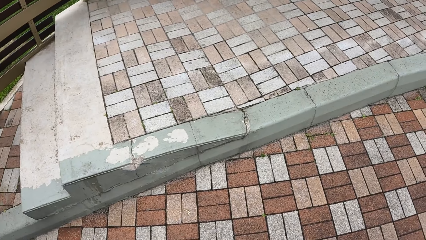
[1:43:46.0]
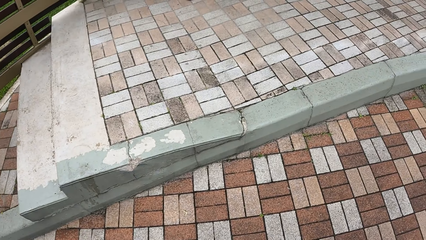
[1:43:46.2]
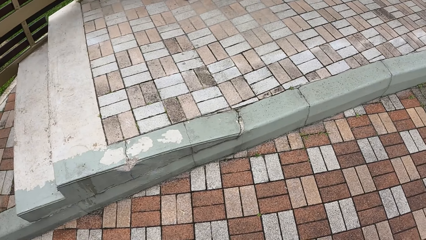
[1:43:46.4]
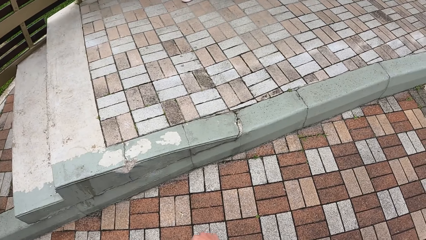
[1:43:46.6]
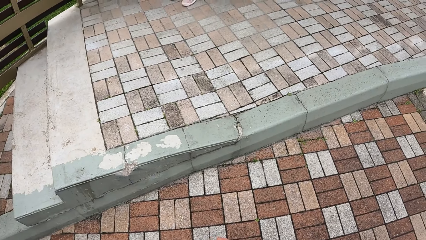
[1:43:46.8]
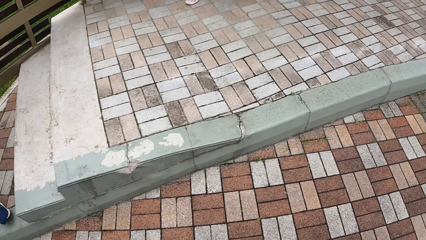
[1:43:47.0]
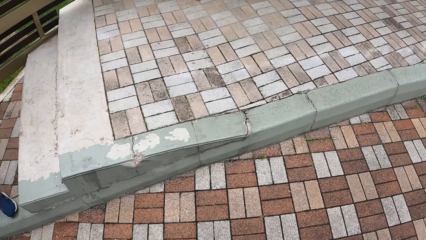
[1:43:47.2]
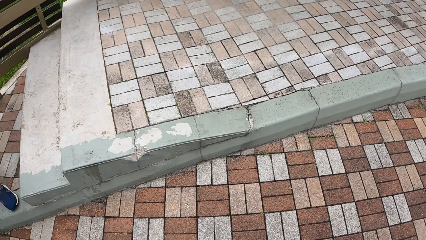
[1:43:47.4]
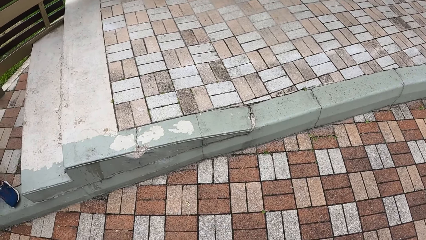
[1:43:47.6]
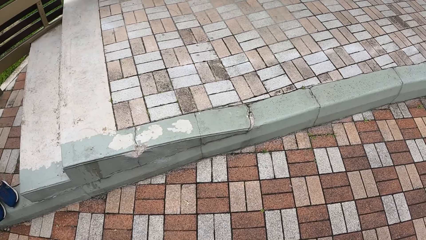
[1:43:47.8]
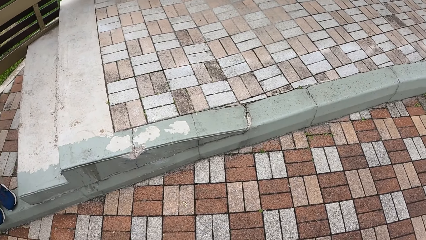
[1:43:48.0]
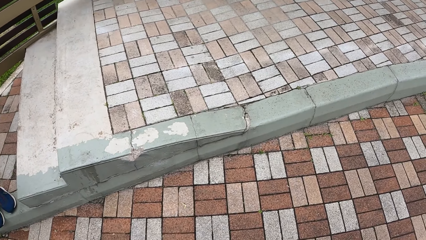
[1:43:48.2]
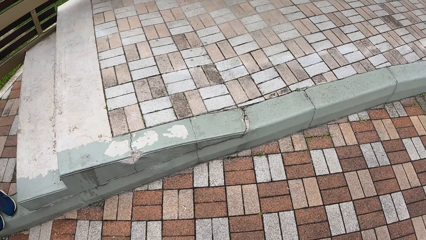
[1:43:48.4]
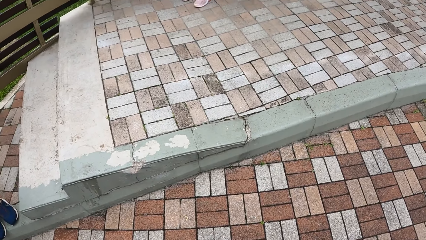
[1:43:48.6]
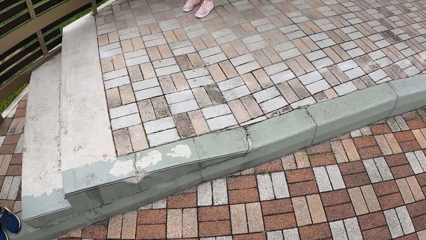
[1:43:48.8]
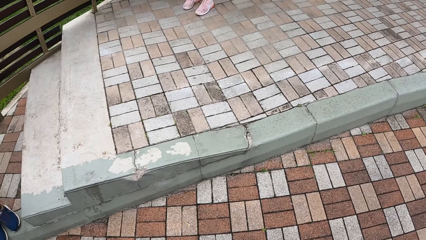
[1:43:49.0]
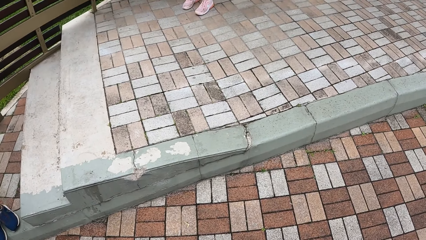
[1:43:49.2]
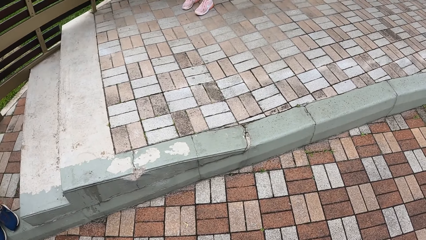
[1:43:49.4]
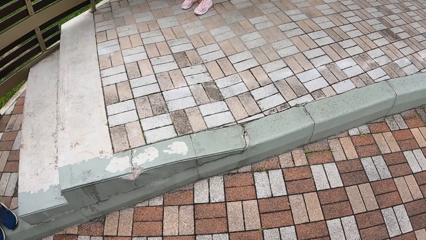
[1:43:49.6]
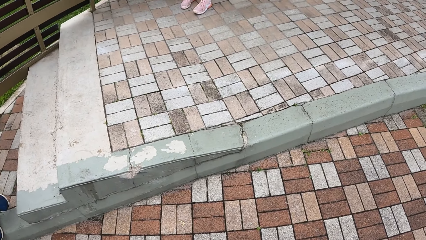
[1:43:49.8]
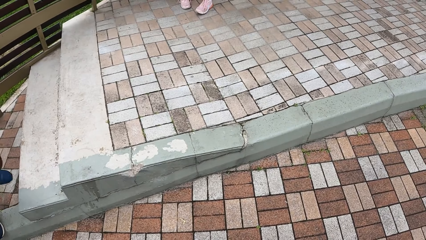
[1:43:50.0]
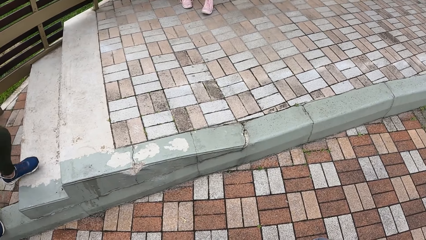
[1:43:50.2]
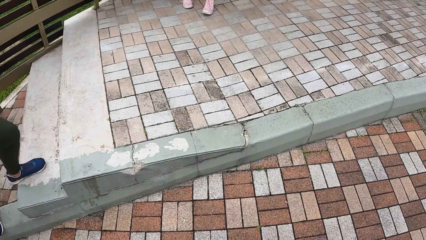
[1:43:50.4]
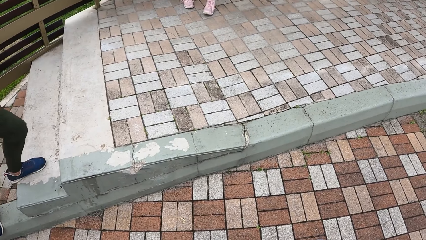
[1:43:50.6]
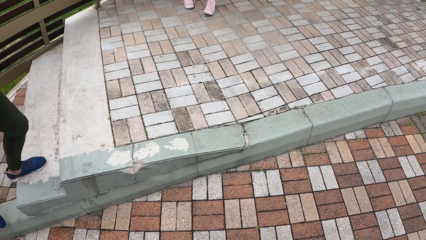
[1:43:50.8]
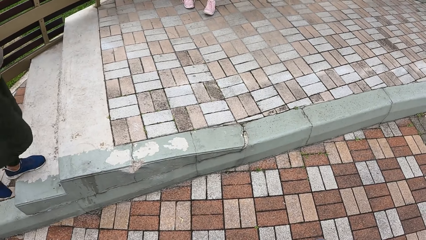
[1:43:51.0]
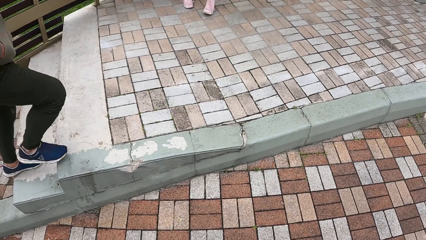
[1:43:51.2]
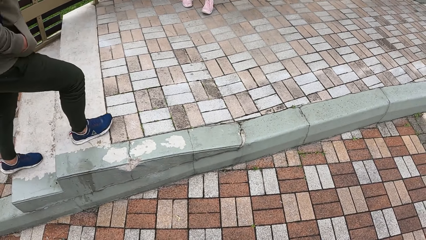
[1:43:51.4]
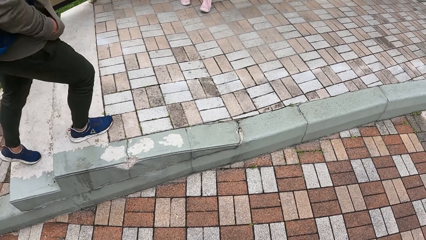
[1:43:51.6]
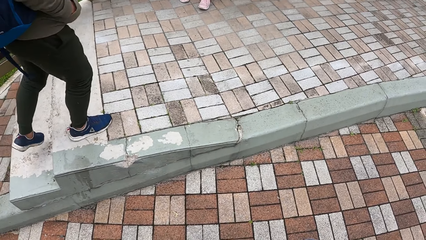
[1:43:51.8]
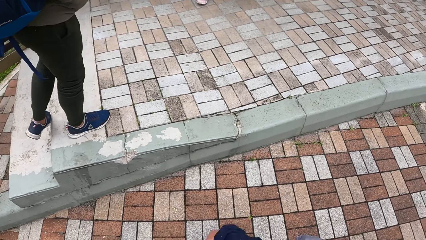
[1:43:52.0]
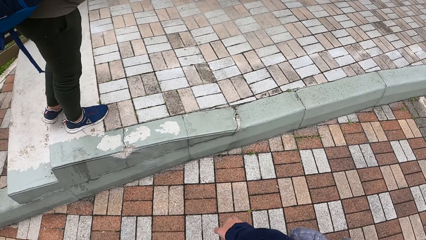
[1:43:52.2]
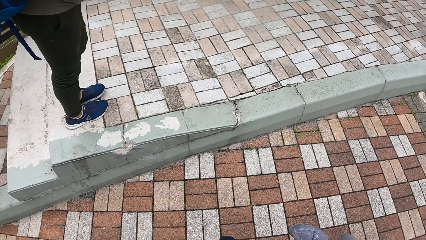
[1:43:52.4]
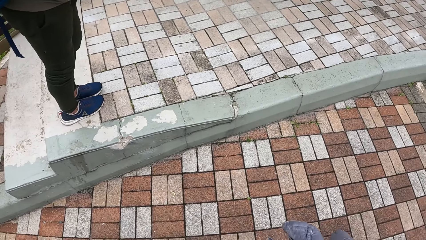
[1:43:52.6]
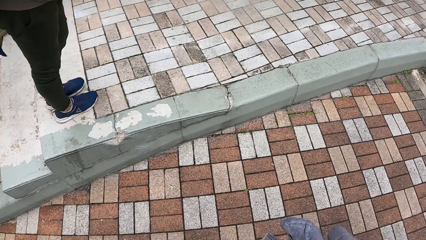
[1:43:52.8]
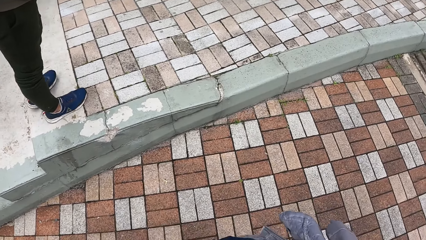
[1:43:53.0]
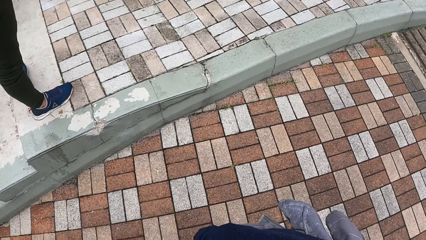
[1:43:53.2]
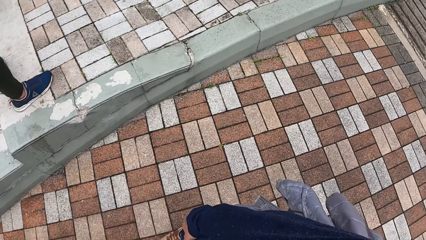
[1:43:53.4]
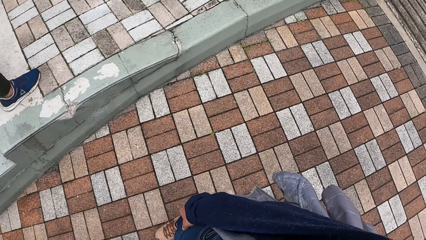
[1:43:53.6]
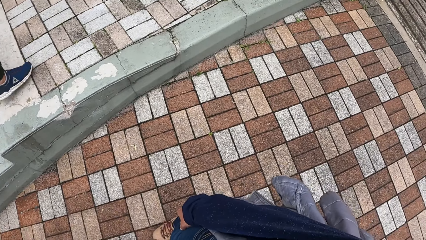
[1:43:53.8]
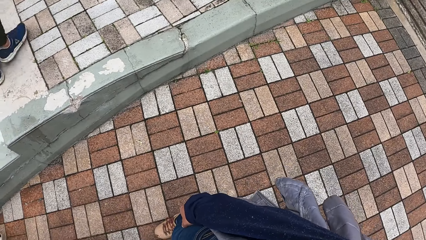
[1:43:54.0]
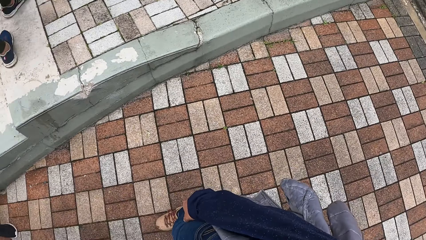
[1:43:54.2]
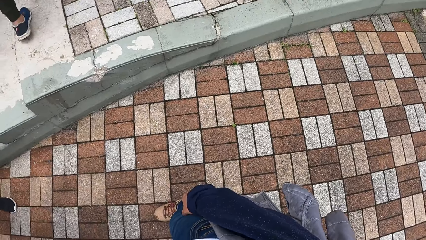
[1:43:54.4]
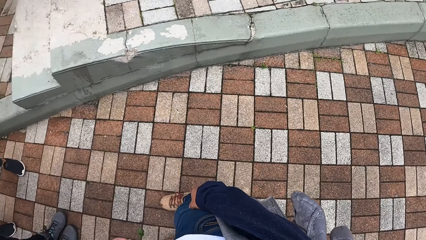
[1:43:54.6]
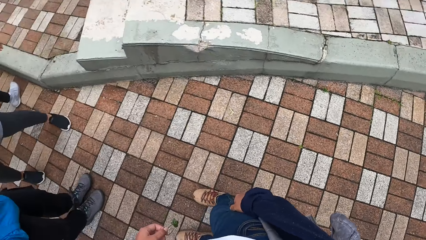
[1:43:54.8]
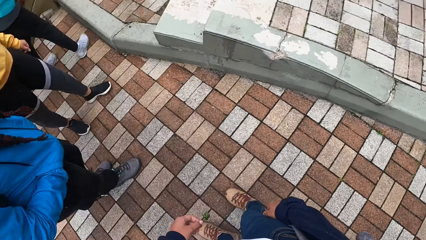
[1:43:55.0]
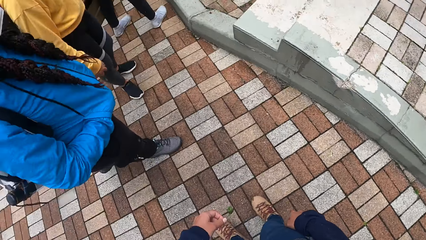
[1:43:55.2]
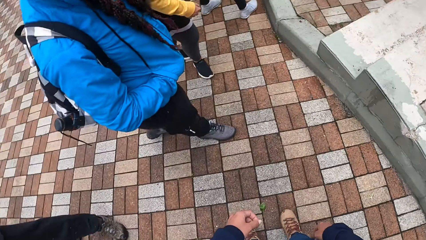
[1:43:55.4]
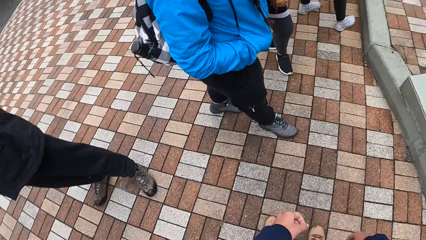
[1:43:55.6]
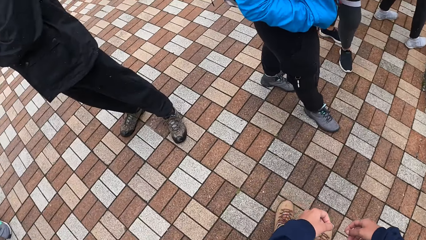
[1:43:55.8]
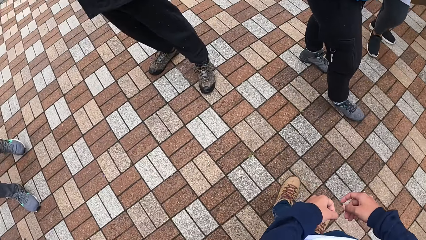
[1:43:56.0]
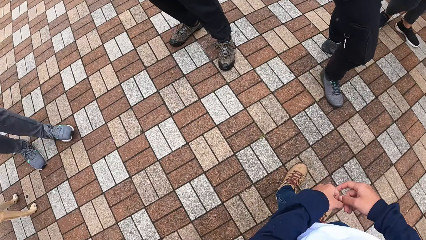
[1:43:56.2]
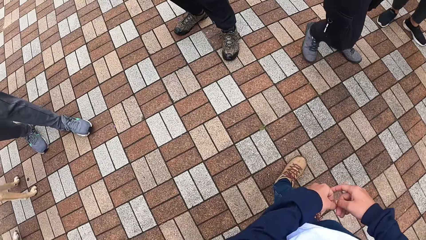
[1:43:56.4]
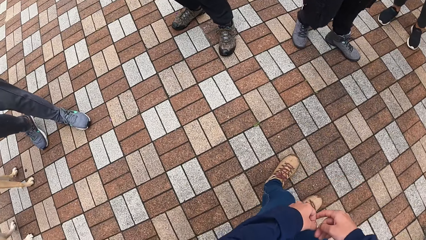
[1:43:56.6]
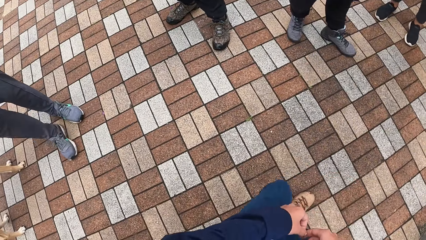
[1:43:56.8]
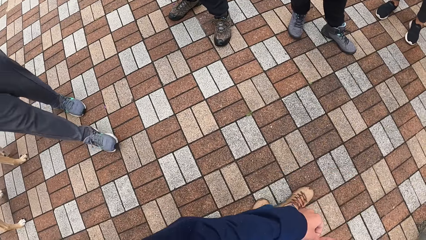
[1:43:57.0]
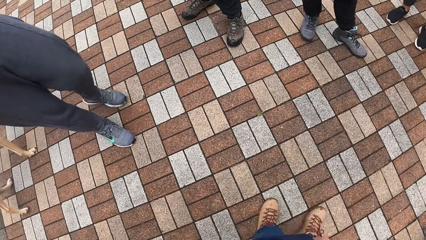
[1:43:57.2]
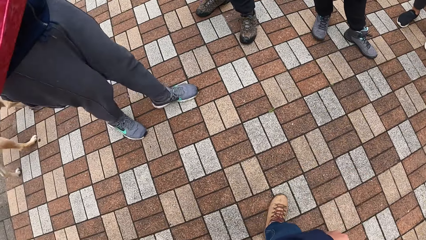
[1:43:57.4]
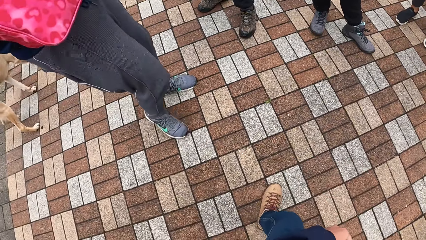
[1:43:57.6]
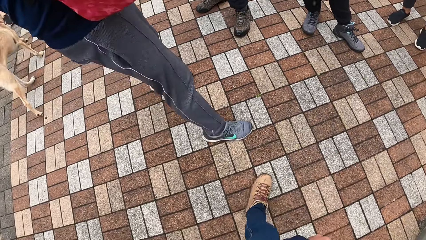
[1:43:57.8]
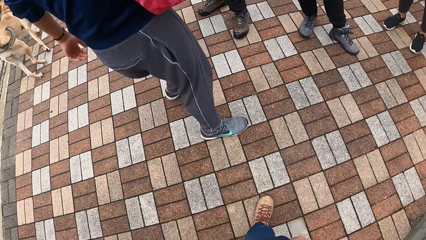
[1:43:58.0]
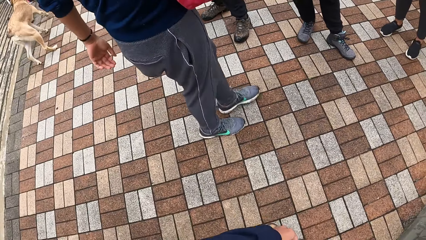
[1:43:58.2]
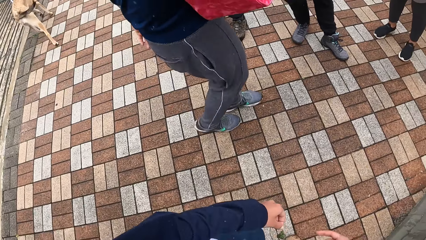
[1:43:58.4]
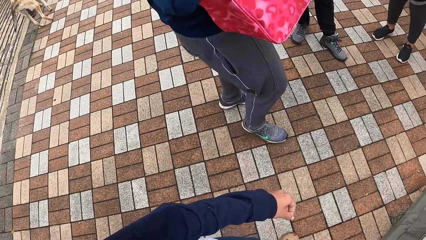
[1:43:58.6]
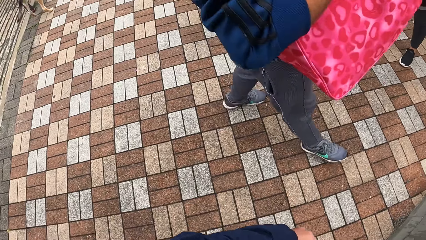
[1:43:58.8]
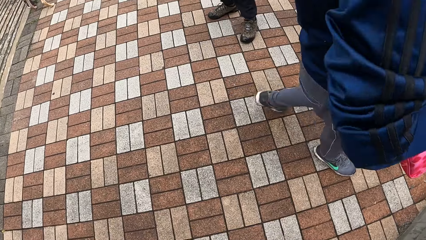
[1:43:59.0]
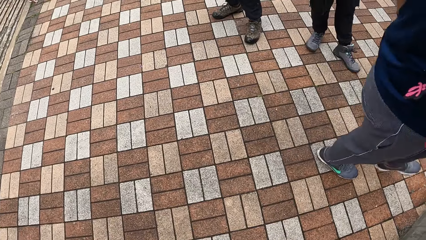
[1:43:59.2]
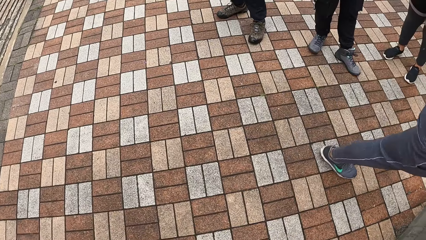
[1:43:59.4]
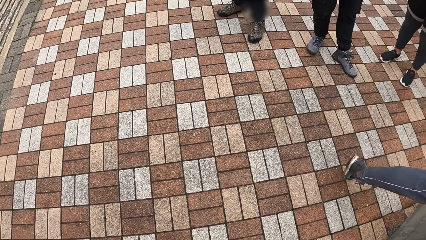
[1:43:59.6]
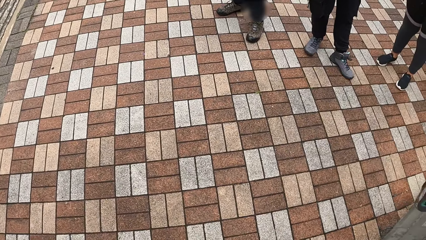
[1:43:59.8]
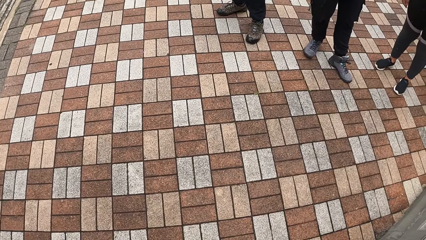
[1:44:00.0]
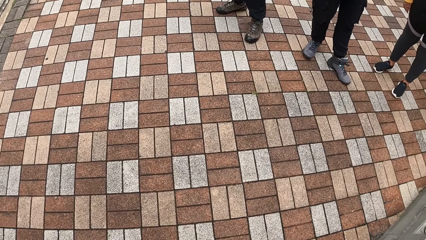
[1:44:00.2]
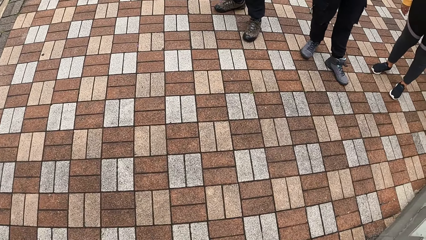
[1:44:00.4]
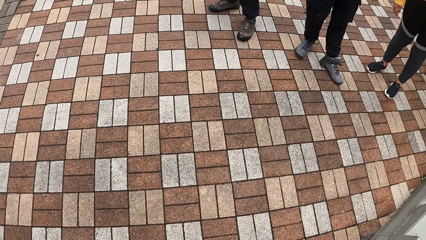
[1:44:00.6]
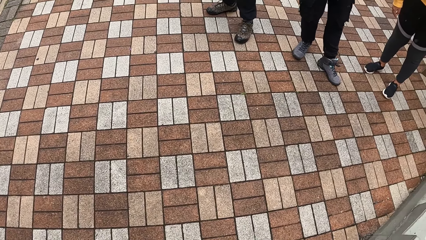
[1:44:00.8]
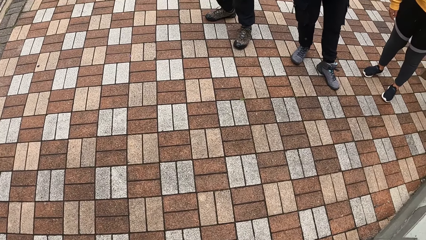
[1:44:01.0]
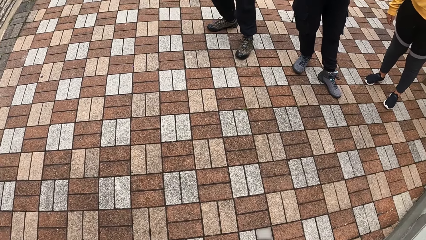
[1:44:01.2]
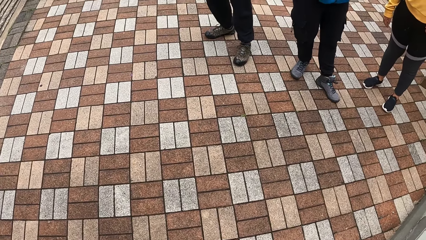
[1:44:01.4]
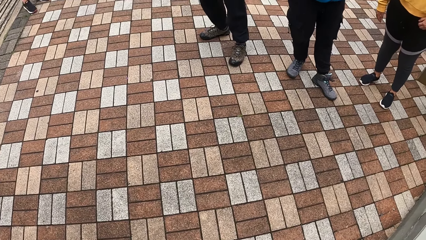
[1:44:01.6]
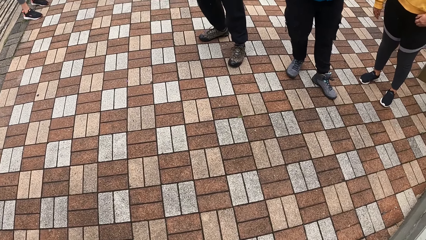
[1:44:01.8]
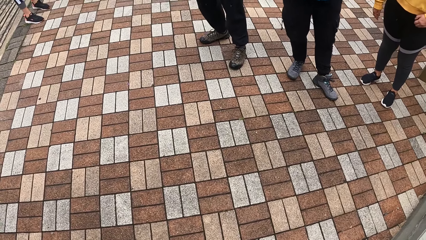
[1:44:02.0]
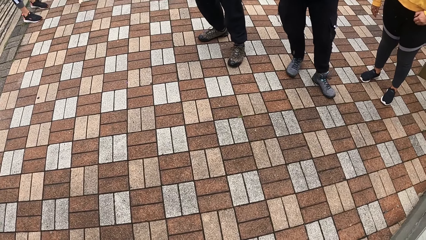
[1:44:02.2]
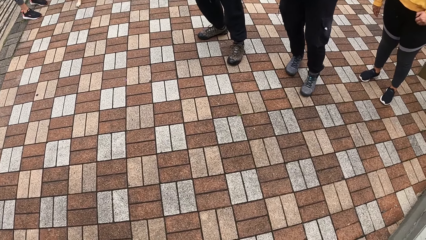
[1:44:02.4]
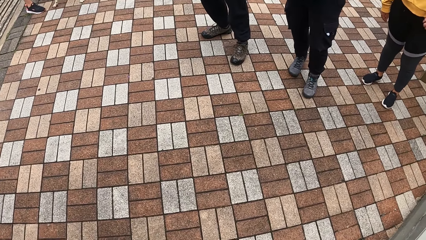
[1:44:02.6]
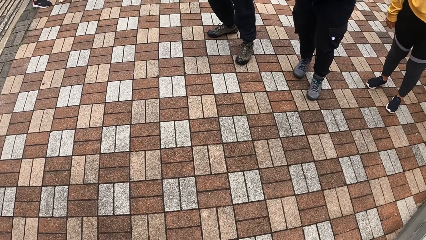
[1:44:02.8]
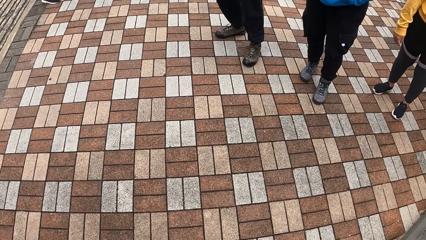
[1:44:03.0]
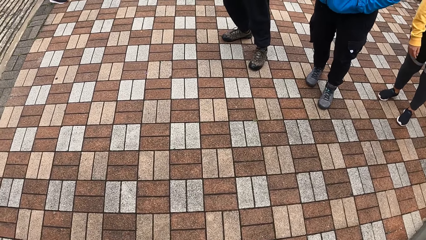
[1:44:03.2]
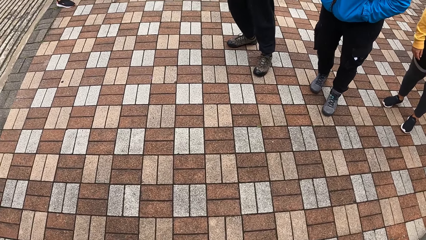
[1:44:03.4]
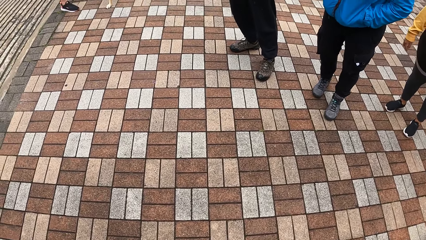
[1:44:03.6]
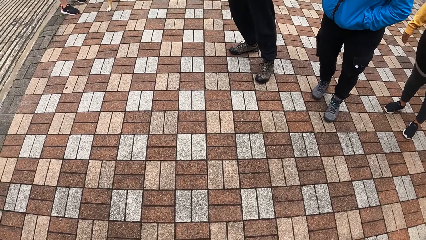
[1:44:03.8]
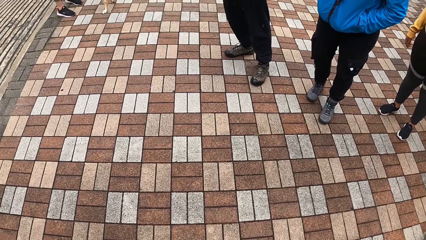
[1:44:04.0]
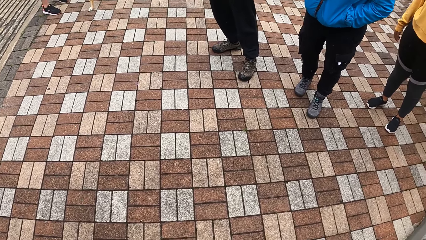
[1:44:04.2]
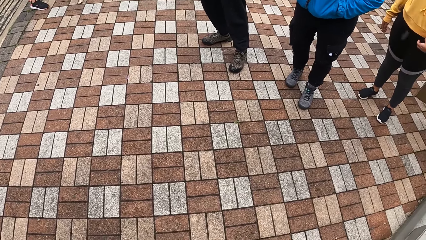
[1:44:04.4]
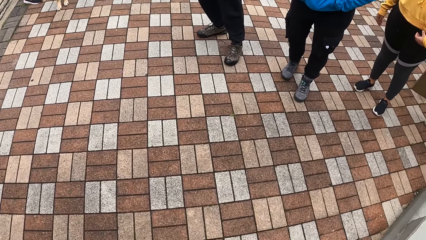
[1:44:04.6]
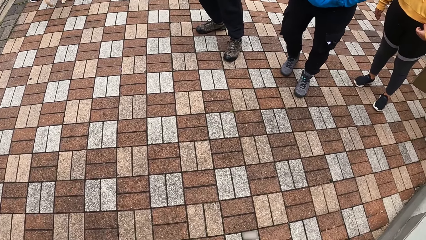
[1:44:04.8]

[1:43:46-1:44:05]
A woman walks up the stairs.
